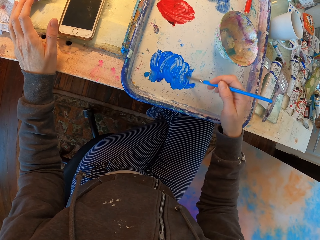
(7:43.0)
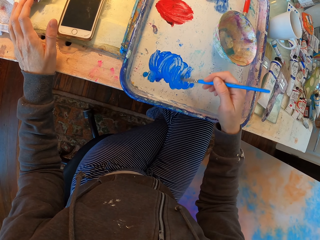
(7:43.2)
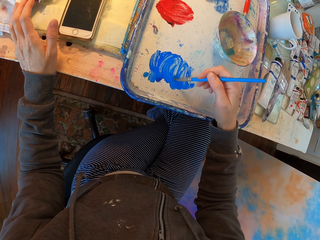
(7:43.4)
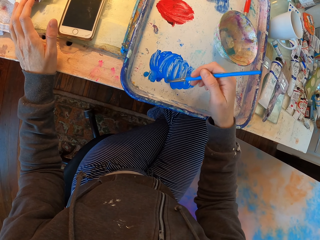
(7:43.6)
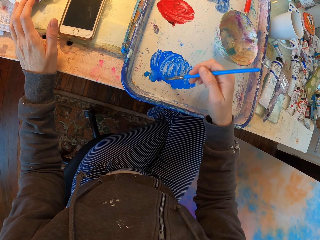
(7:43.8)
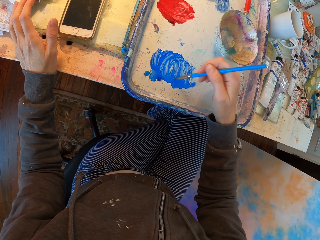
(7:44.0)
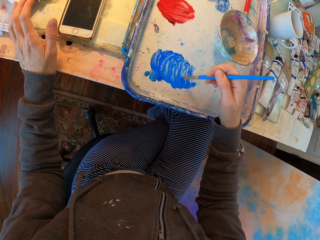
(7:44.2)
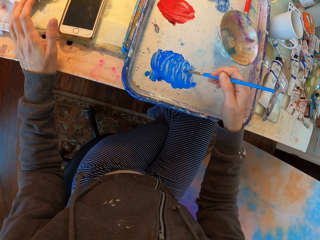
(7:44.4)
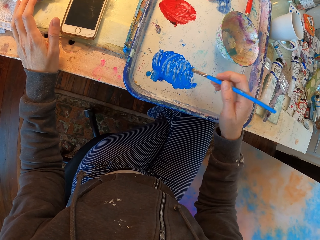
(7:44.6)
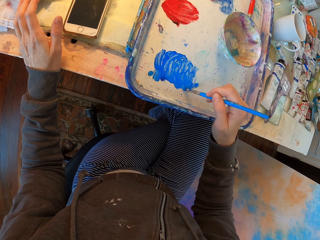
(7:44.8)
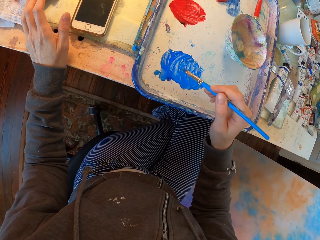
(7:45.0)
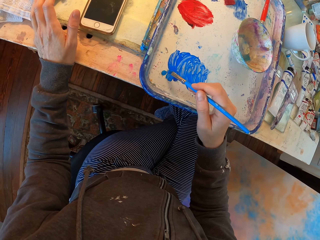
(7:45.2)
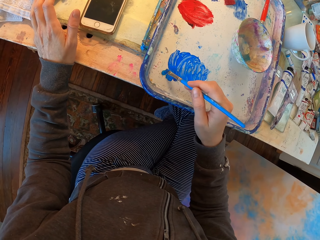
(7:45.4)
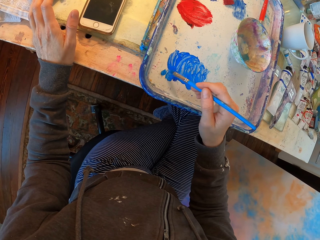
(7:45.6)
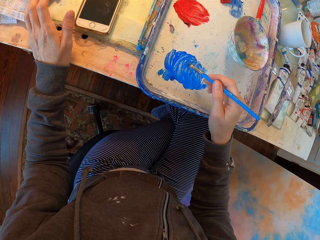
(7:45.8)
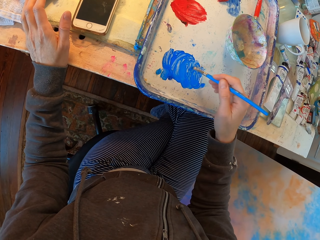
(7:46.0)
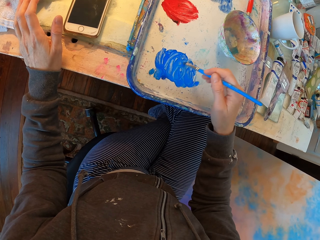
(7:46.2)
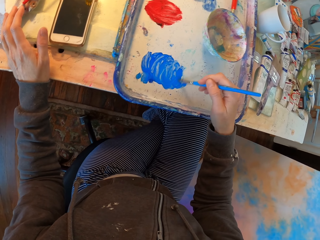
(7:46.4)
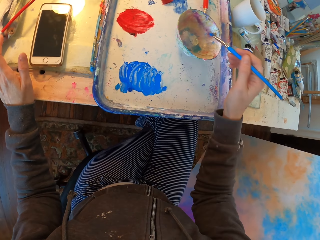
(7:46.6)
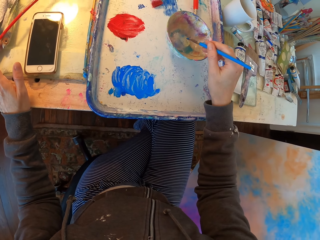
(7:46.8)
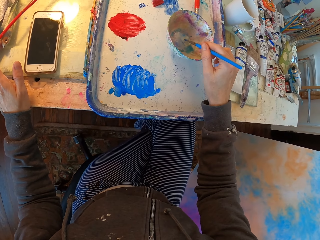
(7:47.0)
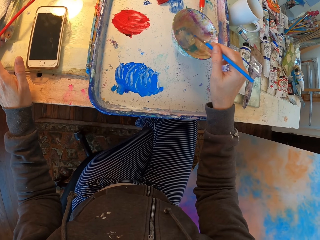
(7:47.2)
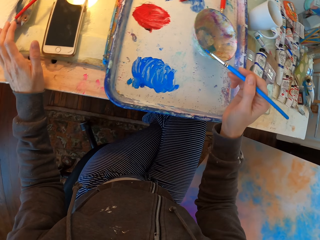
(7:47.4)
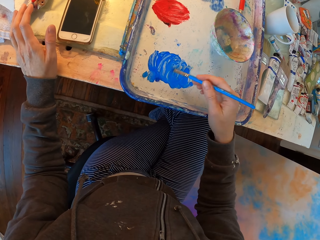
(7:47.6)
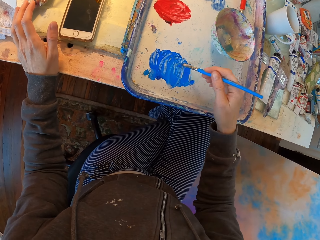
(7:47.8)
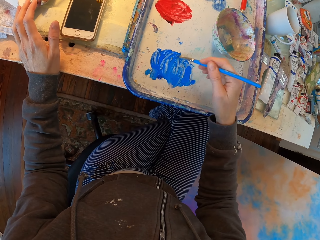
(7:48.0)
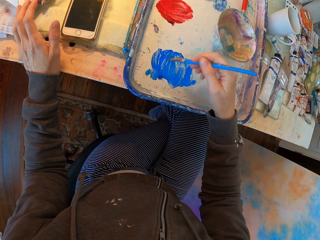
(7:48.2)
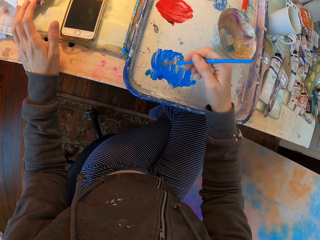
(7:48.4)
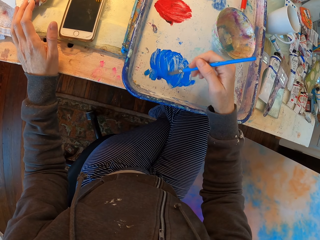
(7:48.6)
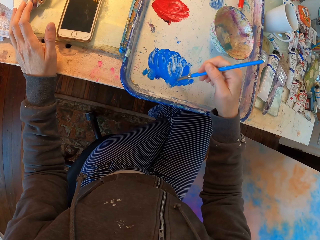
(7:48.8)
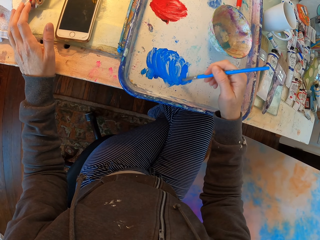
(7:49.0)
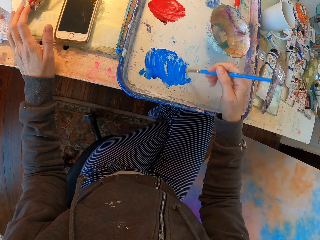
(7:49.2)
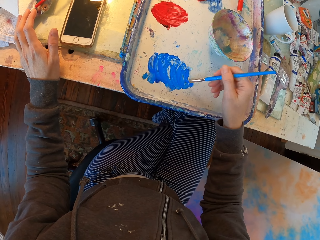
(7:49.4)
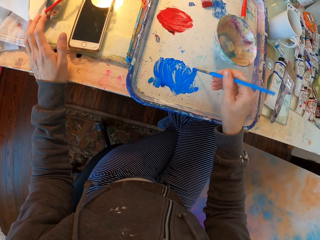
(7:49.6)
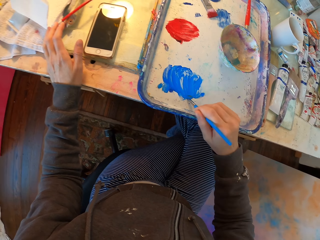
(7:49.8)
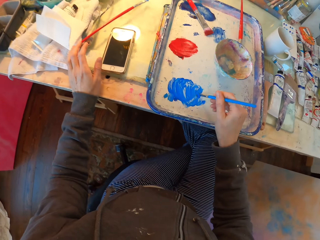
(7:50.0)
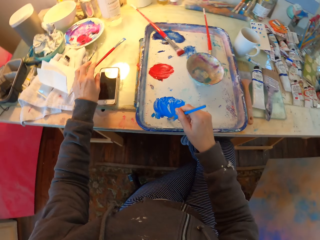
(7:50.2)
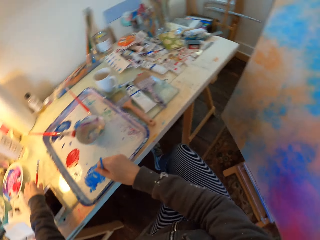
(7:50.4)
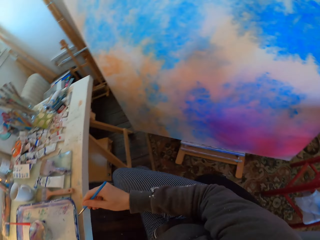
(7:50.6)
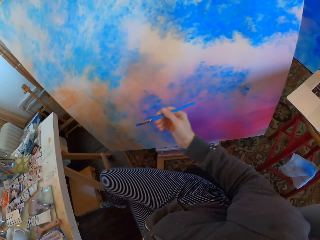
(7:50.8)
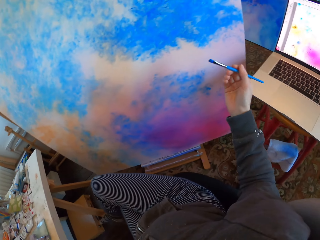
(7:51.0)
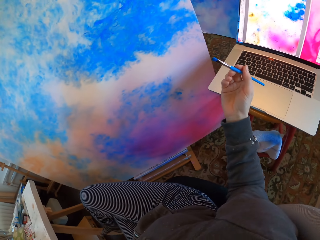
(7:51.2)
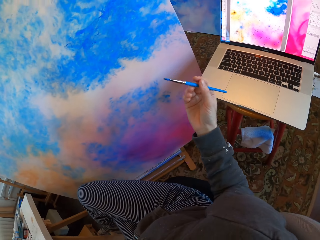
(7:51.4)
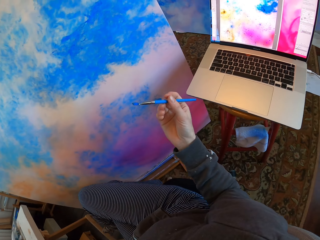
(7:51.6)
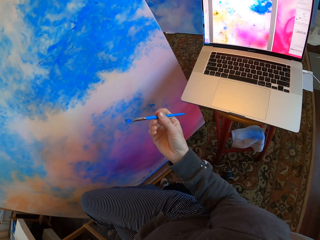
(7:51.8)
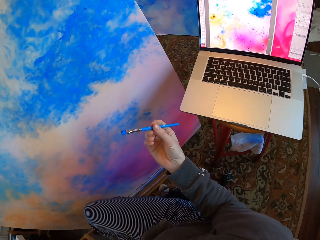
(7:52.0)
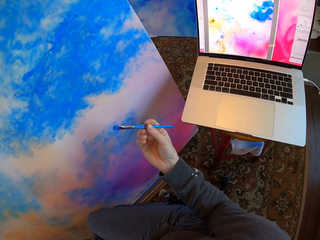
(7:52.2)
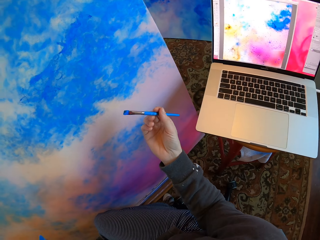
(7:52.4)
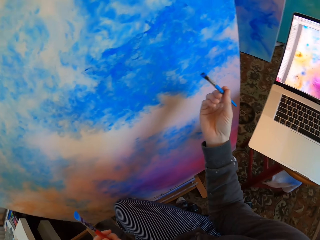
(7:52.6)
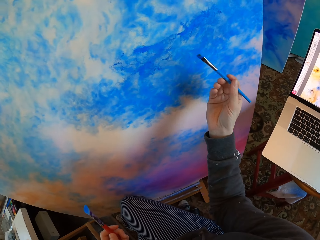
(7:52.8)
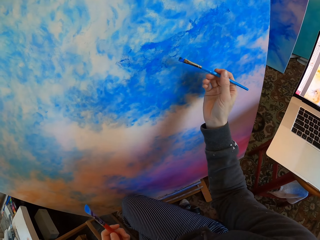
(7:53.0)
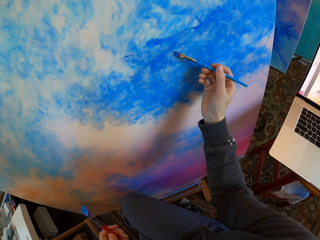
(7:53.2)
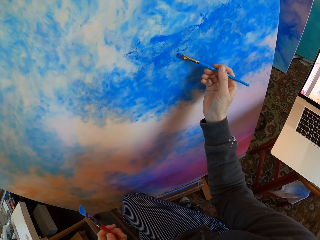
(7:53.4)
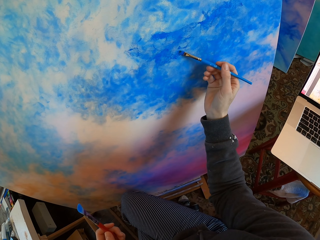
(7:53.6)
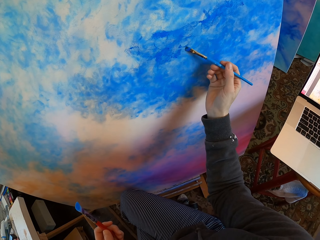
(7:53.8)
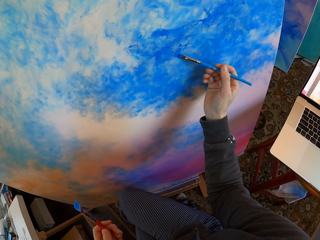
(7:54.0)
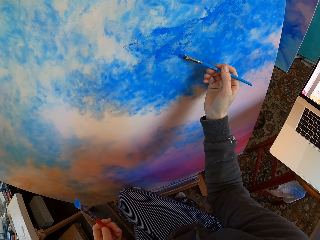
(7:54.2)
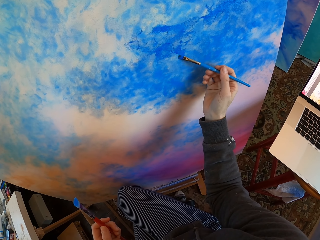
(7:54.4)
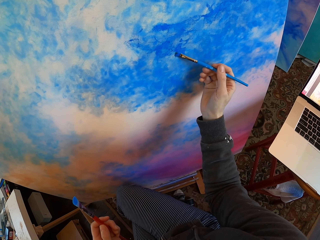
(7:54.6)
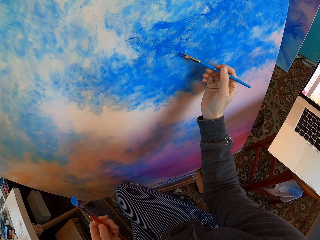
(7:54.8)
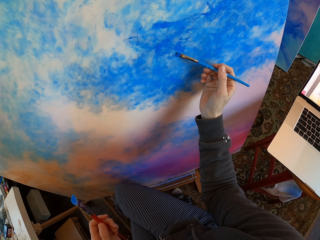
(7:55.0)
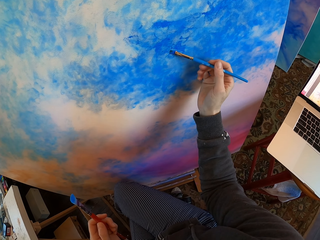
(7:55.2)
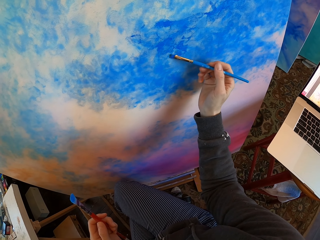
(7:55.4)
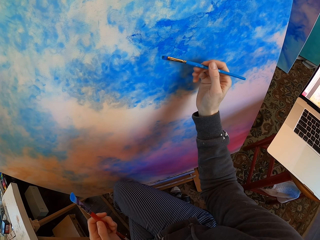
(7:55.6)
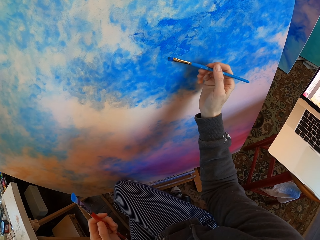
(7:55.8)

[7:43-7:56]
The camera wearer dips paint in the bowl on the table. They dip paint in the paint tray on the table. They turn around. They hold a drawing color brush. They color a board with the drawing color brush.

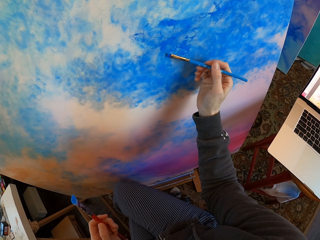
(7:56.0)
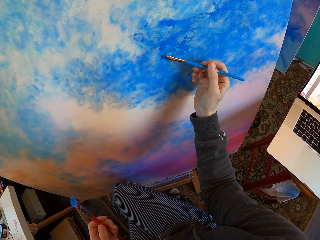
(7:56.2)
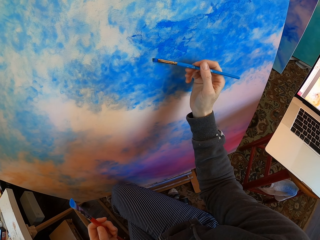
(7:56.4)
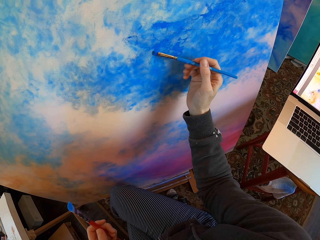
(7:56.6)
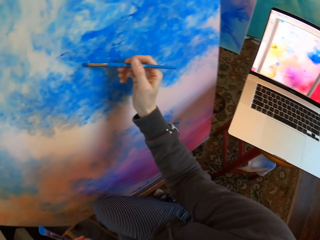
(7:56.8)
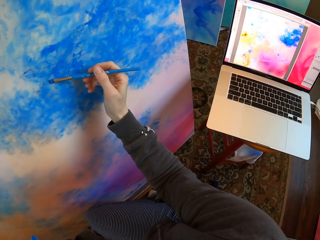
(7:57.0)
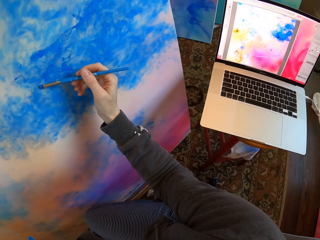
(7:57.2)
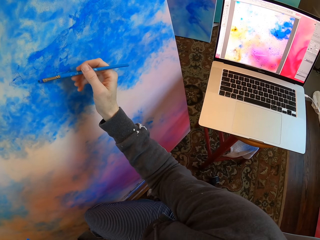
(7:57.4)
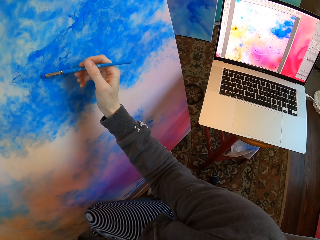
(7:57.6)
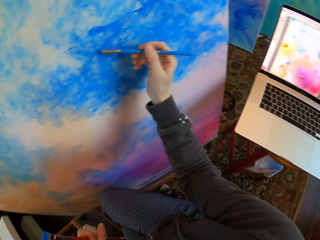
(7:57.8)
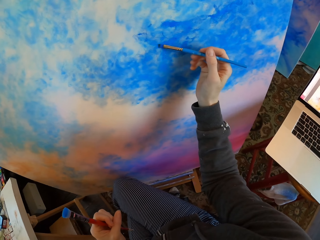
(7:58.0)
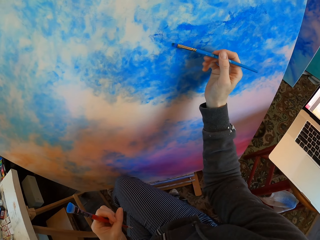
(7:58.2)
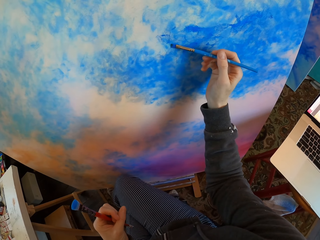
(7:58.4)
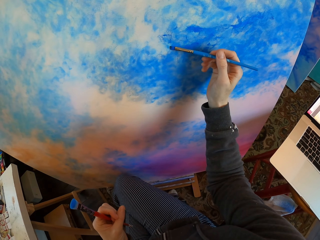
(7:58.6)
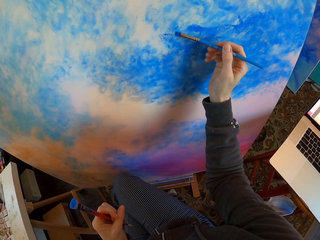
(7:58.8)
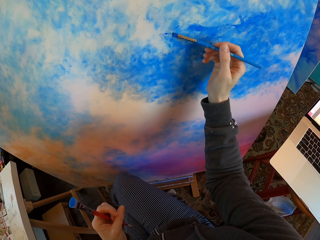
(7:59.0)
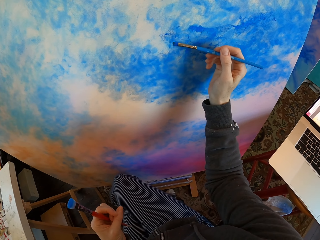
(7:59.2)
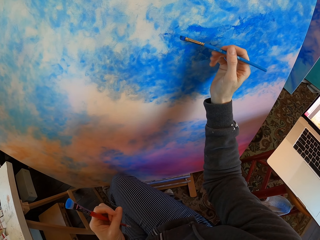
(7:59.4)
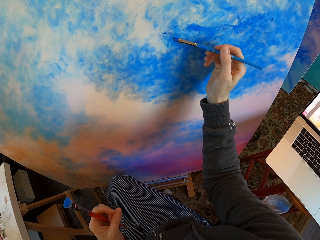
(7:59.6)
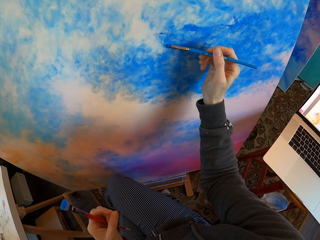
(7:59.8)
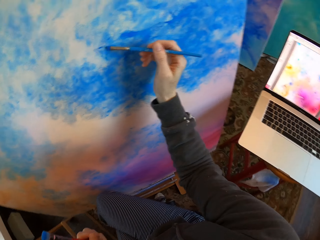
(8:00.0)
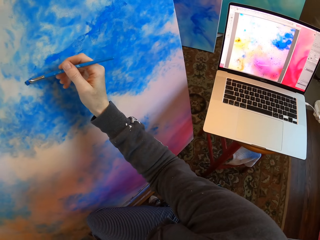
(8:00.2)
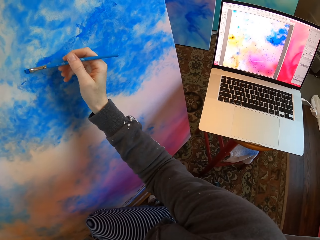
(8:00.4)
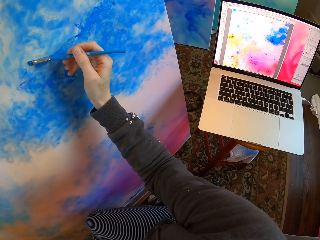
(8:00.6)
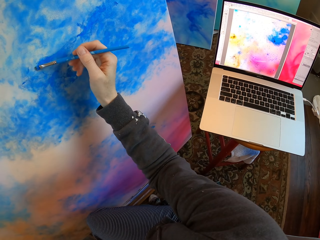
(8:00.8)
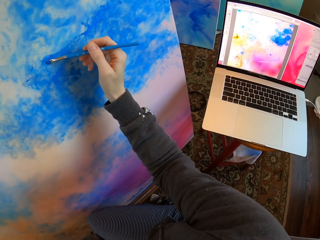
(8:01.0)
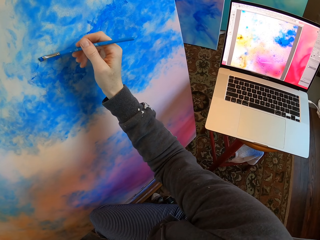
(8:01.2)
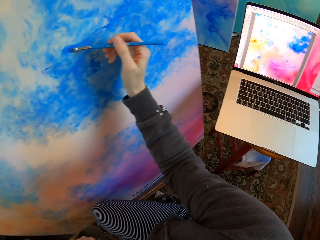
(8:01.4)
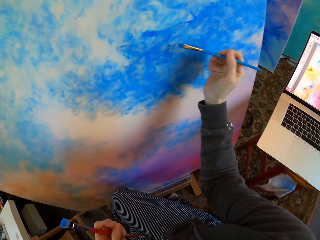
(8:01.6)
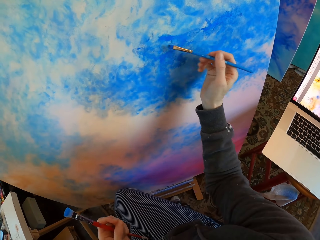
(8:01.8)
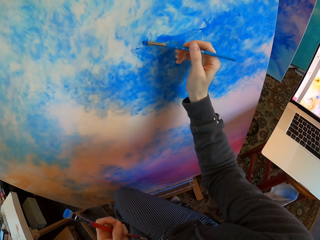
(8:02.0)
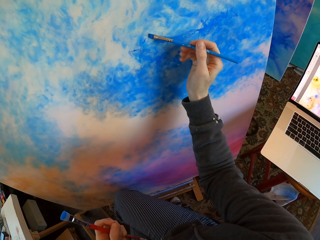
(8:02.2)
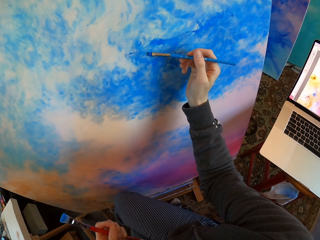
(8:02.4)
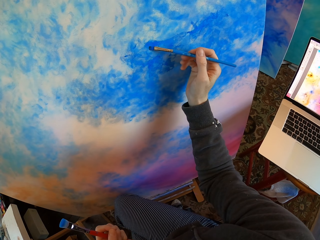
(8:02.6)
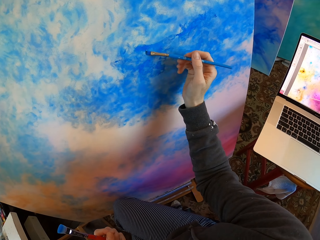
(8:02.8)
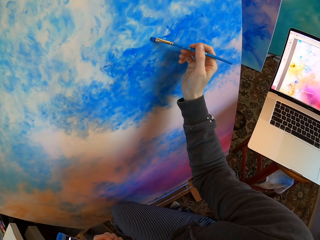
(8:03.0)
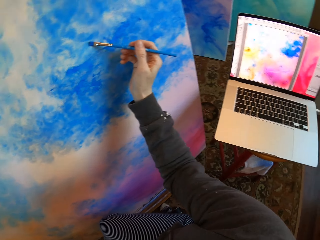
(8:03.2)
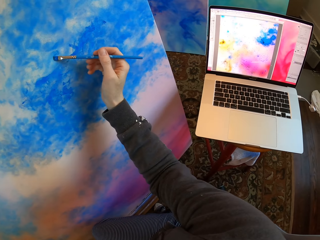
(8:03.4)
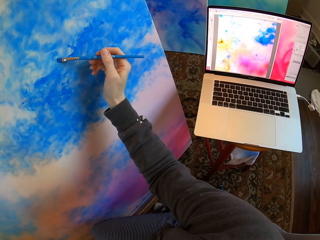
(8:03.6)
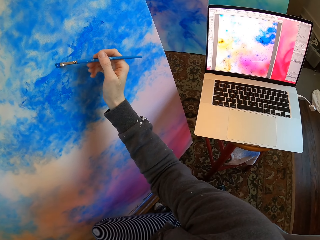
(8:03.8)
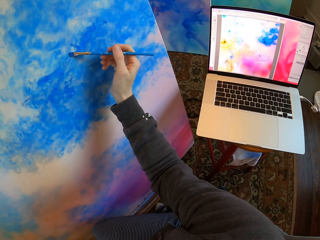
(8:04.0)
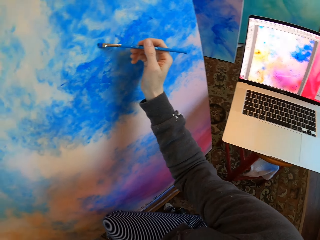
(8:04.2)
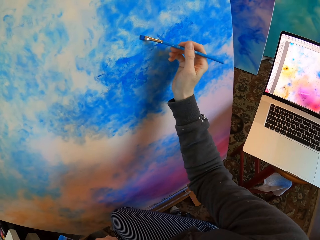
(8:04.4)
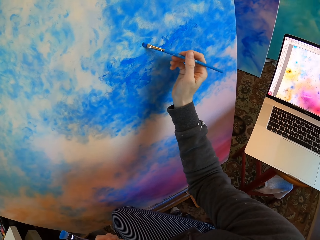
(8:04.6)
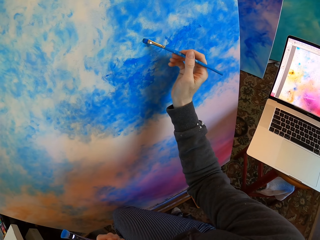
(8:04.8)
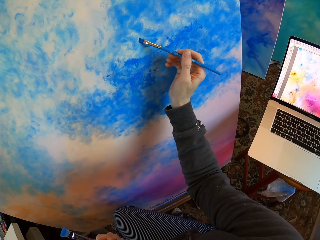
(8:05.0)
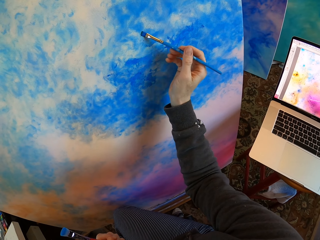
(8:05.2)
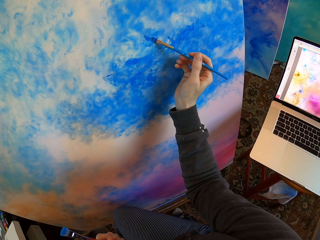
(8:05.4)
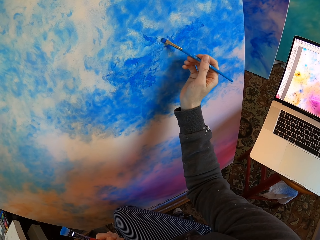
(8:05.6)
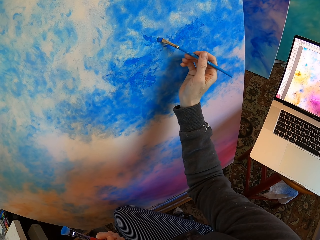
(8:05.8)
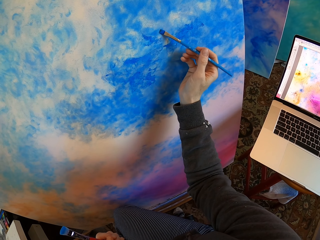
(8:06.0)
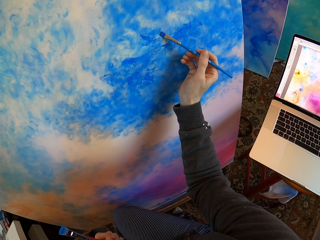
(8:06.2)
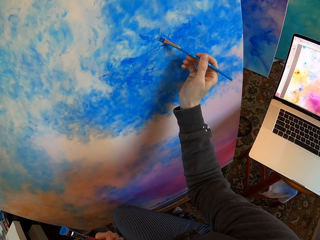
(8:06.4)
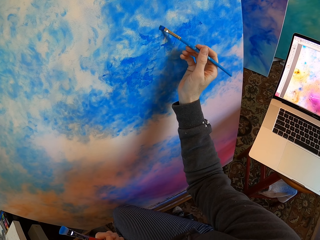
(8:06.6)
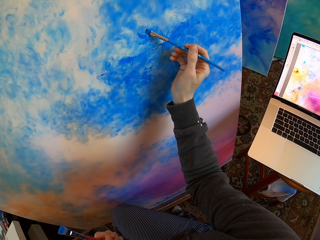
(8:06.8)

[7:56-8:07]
The camera wearer turns around. They color a board with a drawing color brush. They turn around. They color the board with the drawing color brush. They turn around. They color the board with the drawing color brush.
